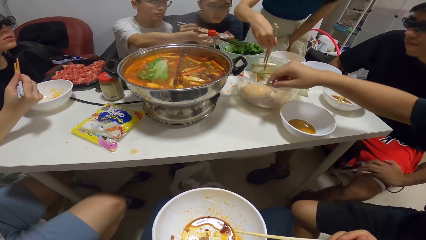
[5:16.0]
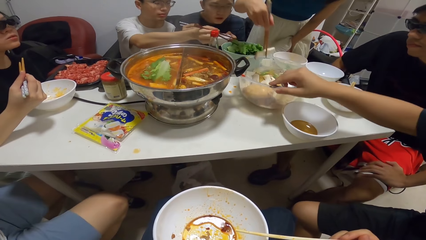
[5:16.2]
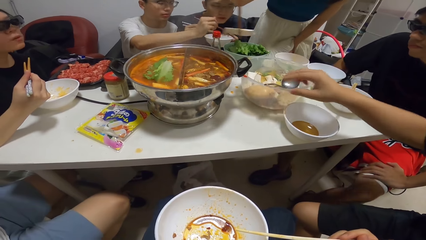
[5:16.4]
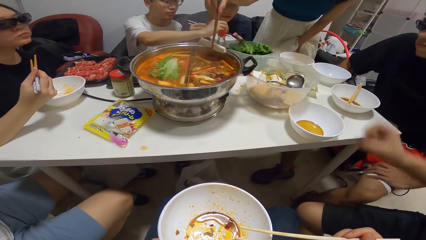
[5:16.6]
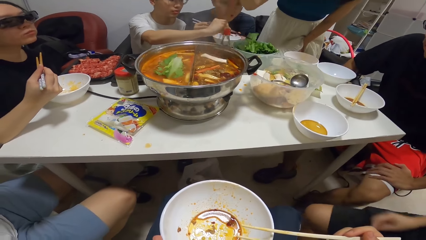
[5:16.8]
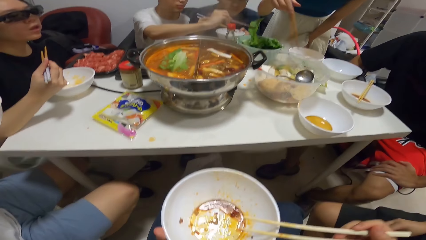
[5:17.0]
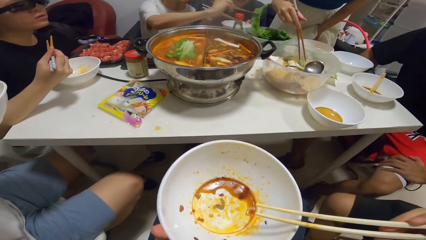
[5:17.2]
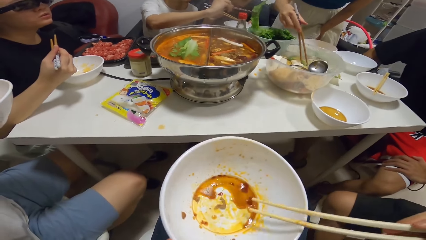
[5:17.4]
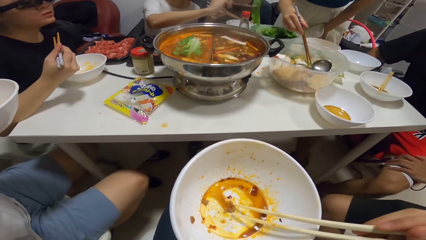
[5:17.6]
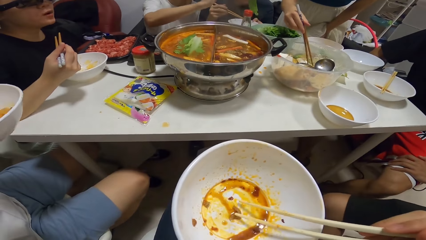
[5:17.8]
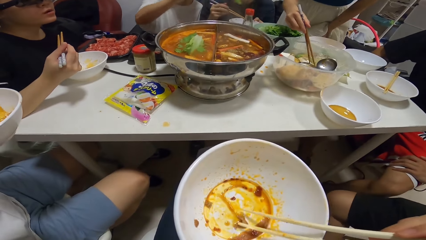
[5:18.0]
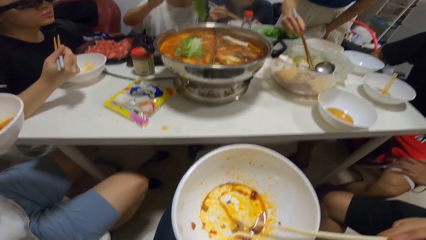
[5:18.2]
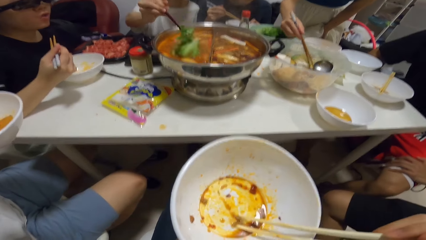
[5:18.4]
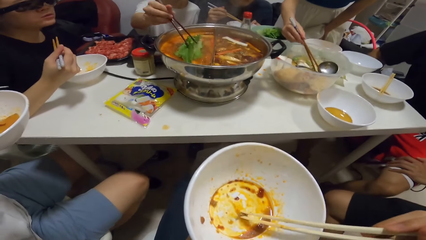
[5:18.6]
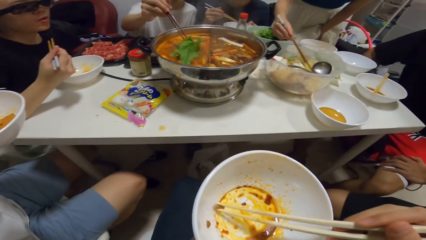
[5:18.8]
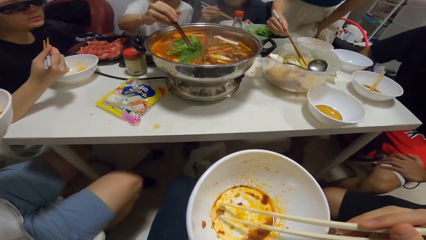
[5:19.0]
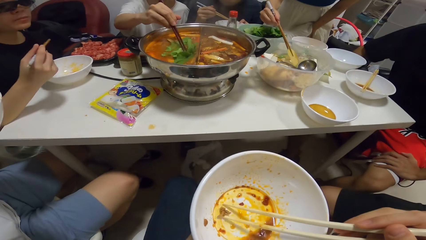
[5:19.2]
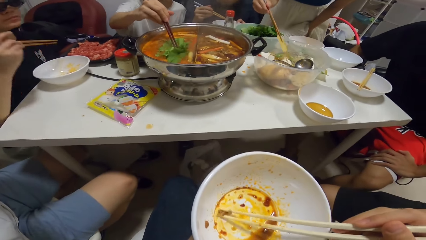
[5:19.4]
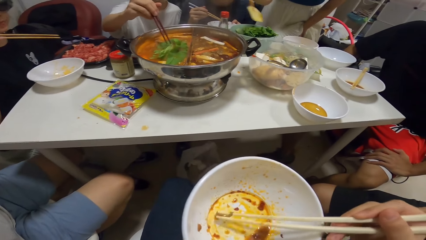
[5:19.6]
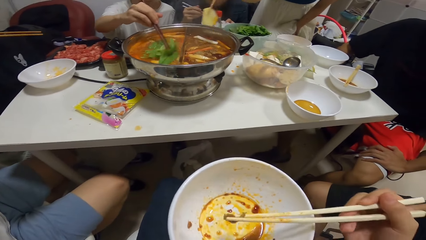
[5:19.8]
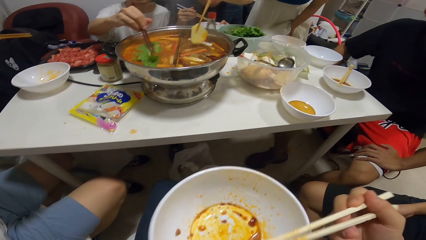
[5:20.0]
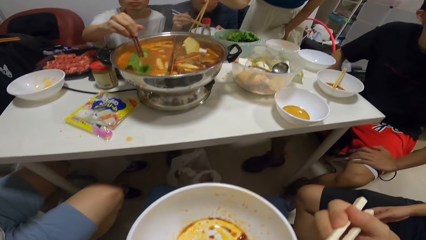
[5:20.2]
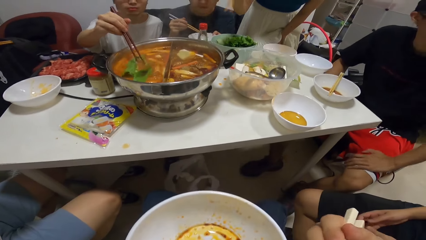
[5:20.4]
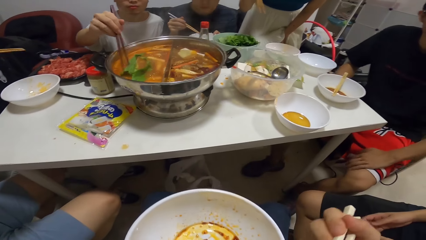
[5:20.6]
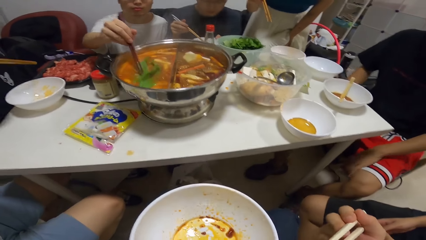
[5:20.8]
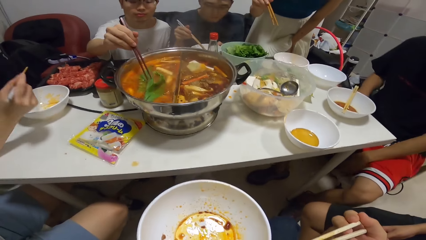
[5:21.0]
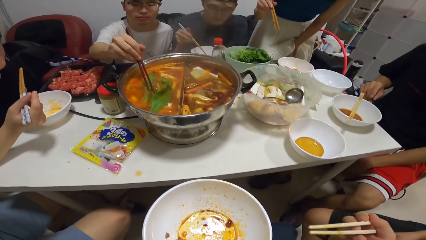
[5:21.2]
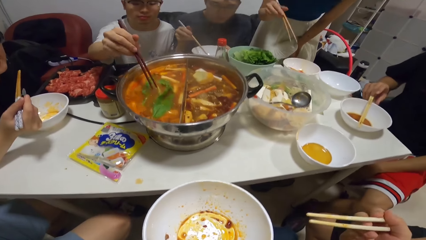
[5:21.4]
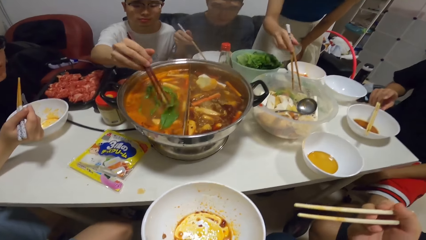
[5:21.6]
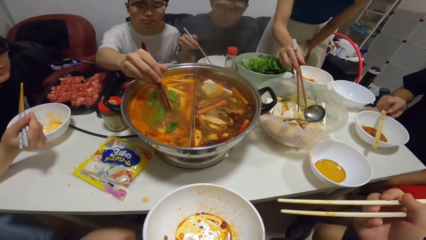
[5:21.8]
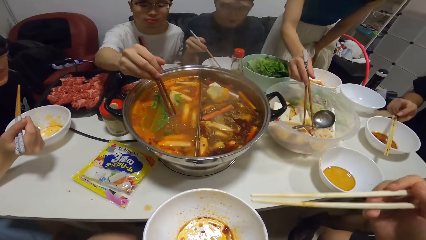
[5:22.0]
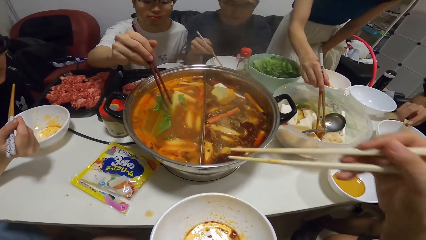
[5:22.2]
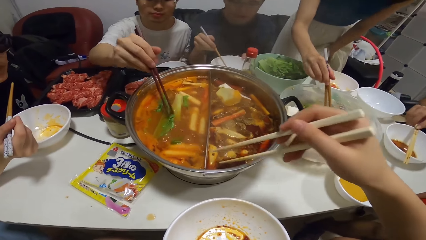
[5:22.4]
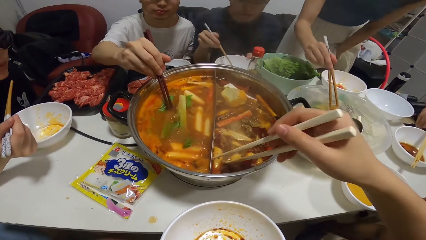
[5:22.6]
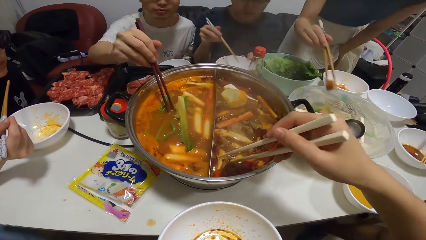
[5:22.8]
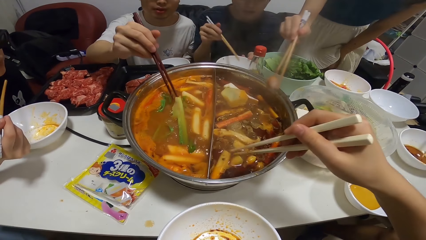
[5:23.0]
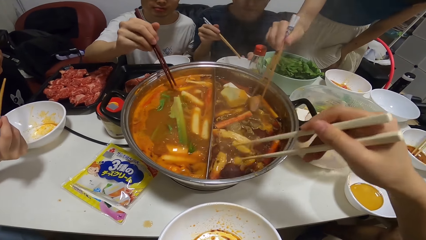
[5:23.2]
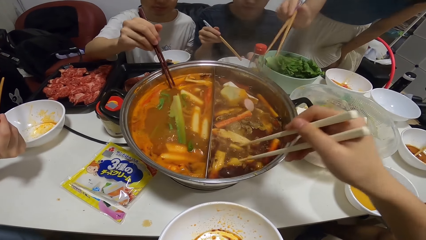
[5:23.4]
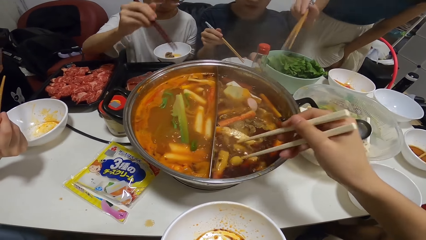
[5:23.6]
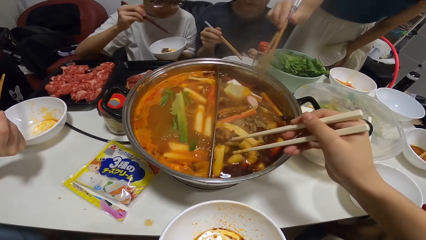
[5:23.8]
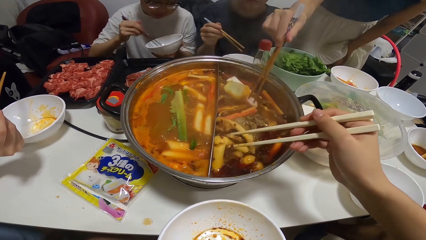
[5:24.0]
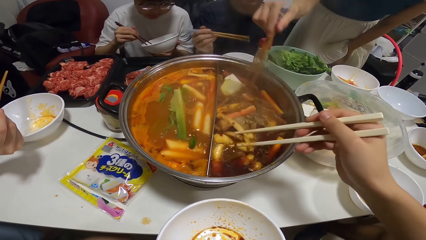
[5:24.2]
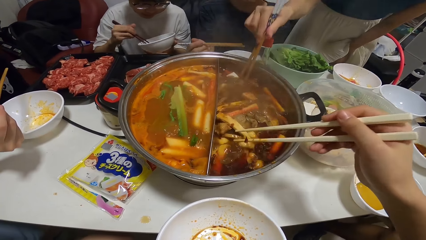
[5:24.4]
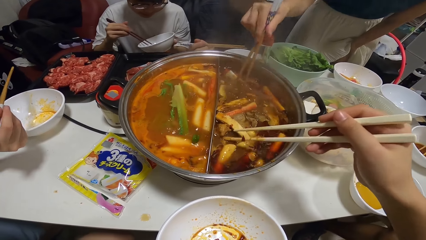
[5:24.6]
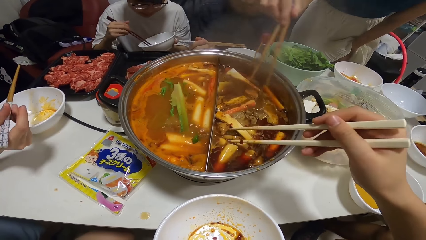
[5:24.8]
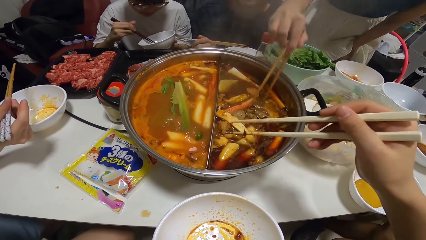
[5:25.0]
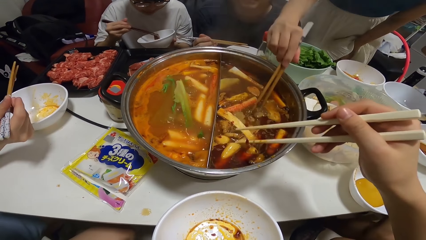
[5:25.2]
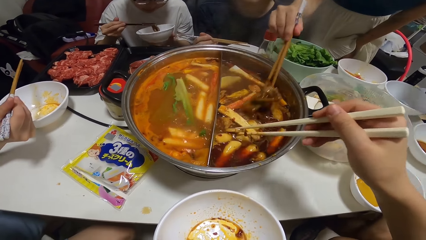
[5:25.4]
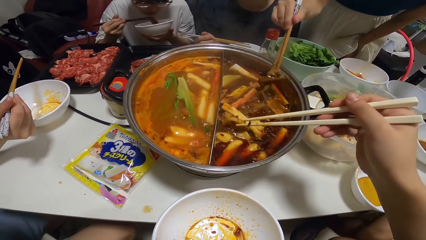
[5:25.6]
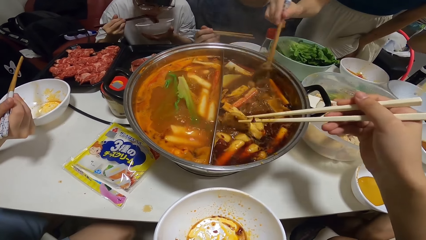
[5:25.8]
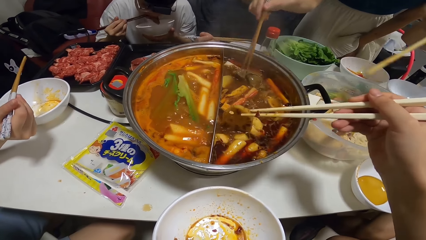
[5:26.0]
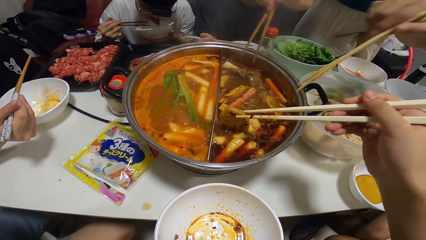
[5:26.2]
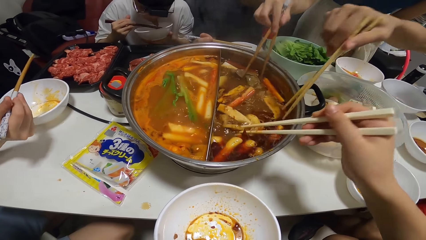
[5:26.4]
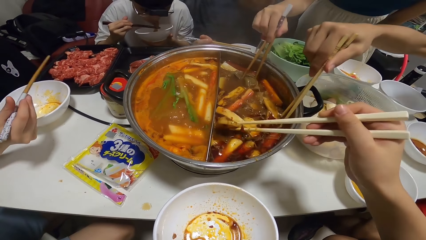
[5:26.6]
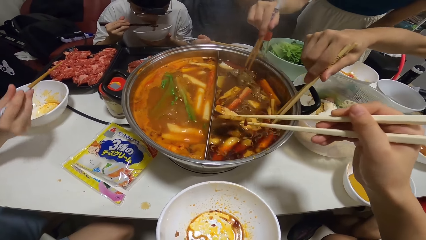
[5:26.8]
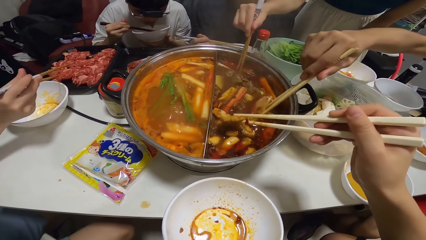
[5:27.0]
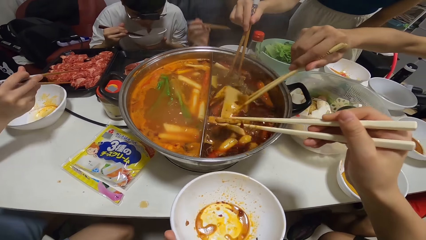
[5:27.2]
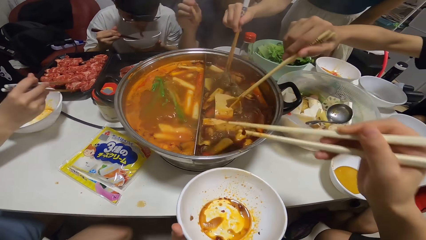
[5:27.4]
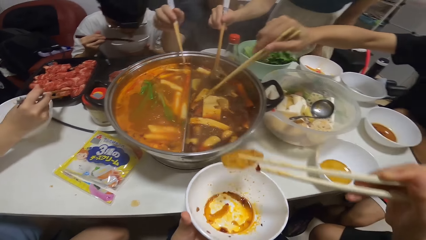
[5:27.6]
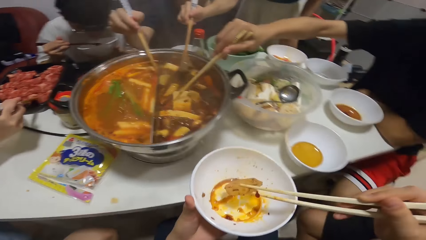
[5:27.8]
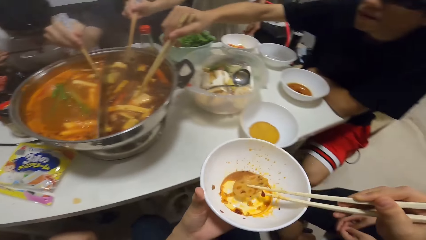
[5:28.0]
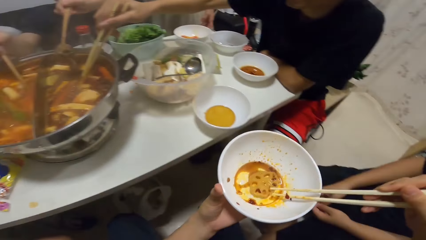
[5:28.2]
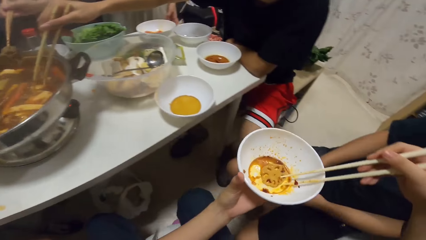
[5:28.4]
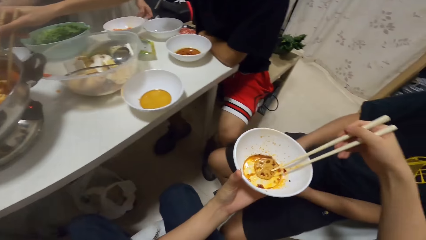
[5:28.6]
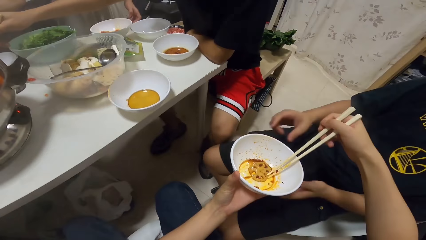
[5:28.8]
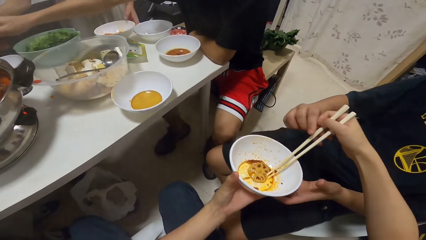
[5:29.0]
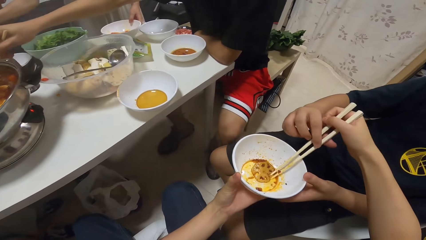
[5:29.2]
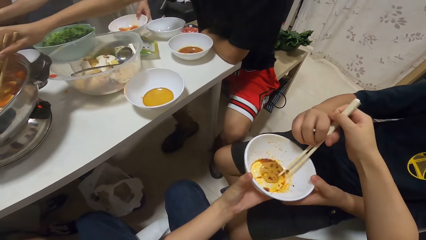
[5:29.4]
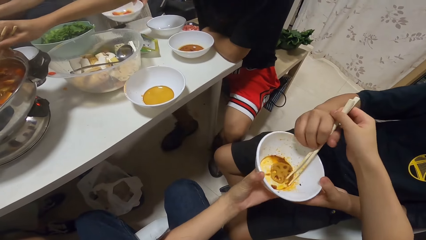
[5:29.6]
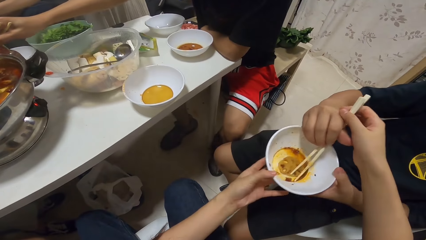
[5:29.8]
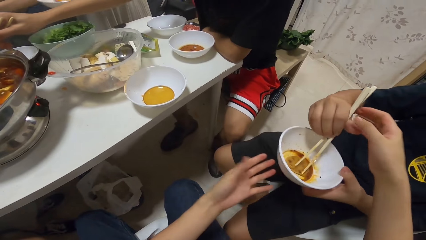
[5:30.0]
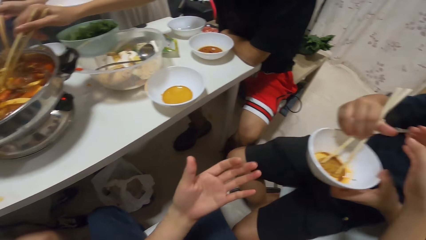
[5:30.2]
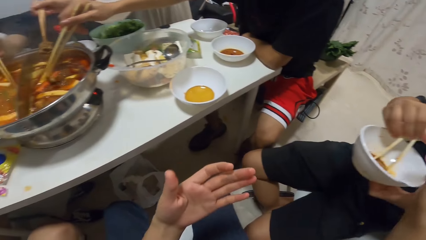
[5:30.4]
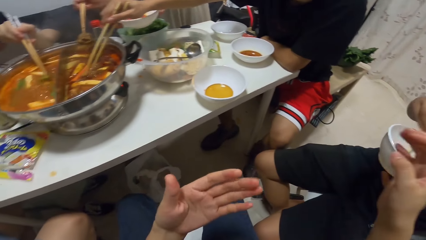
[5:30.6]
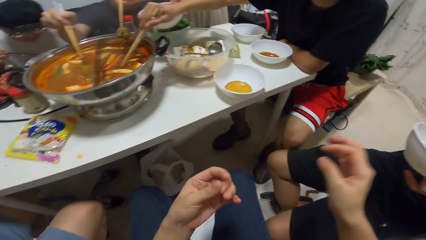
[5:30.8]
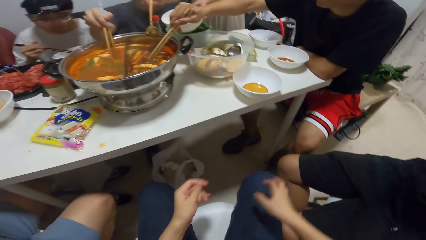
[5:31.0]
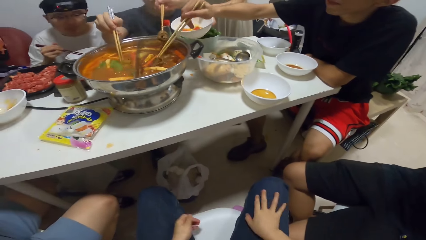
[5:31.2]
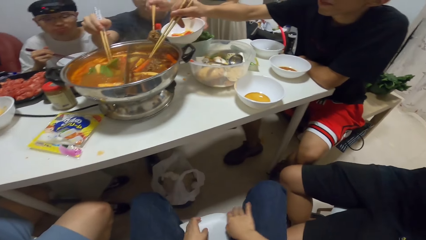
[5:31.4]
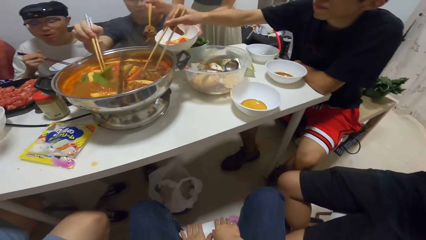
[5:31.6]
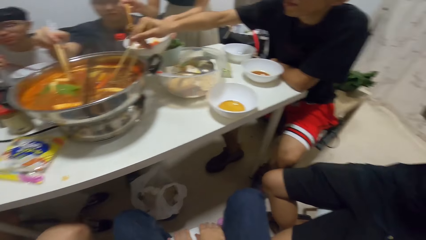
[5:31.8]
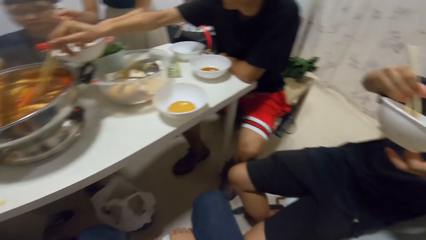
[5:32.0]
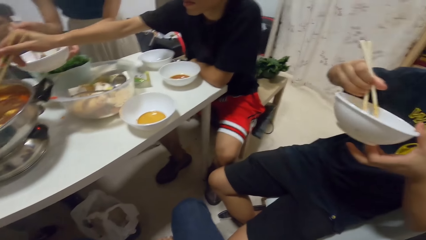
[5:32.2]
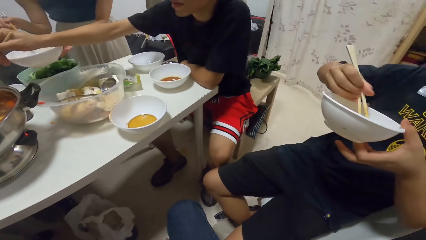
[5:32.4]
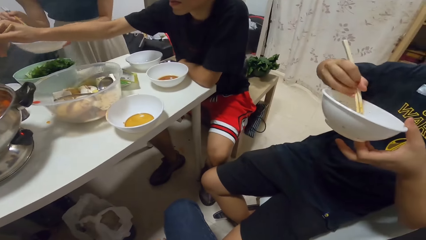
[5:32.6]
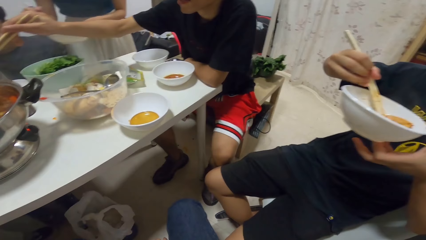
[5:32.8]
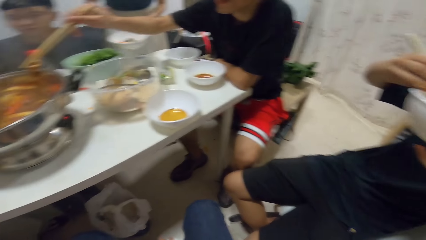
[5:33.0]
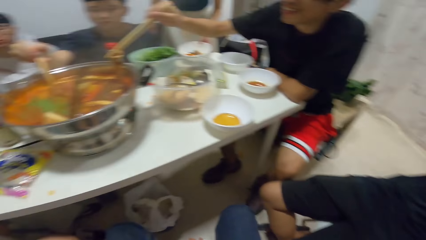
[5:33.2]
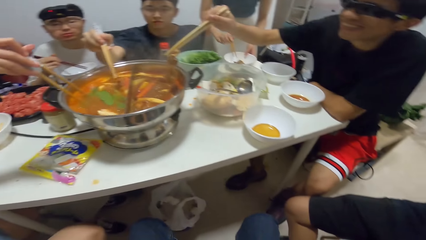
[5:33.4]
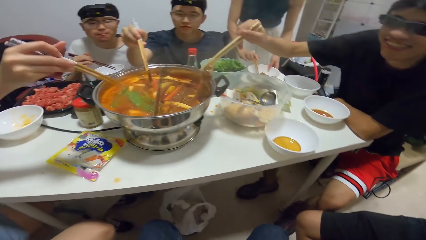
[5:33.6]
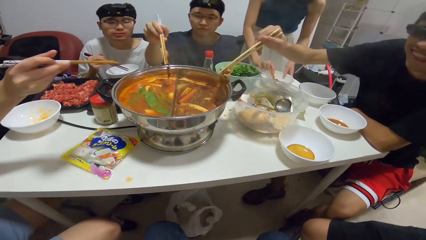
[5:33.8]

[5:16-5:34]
A person takes the stew in the plastic bowl. A woman adds food to the pot from the bowl with chopsticks in her right hand. Another person takes the stew in the pot with chopsticks. The camera wearer serves her meal from the pot with the chopsticks in her right hand. She passes her meal to a man. Another person gives a person the bowl with the stew.
